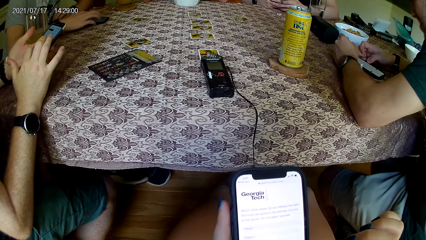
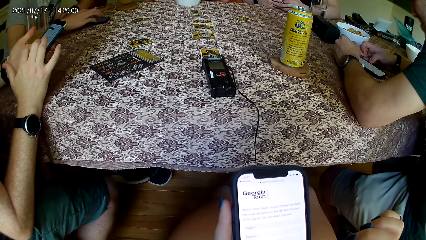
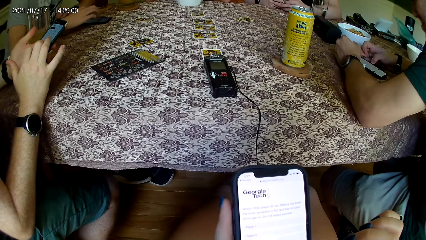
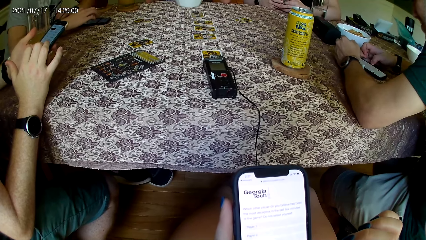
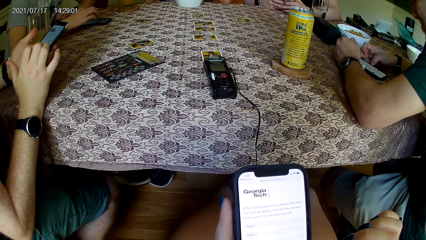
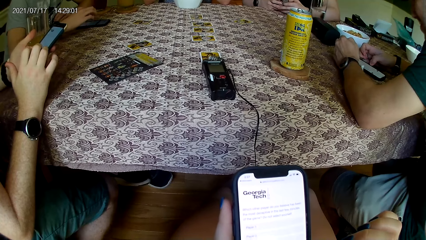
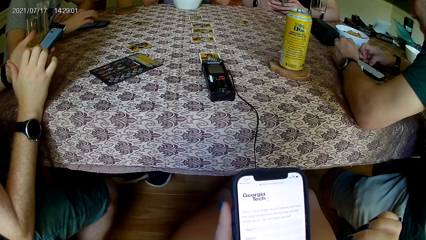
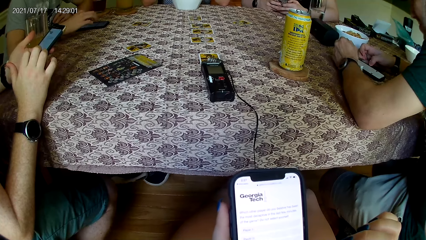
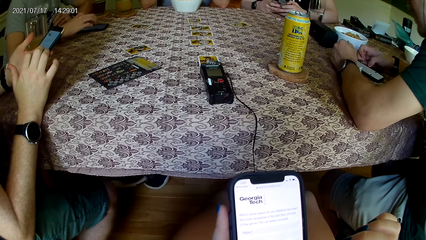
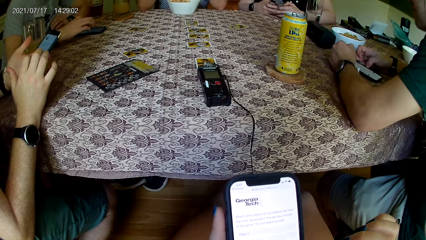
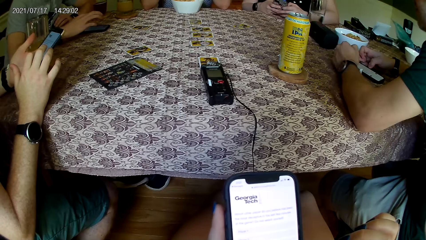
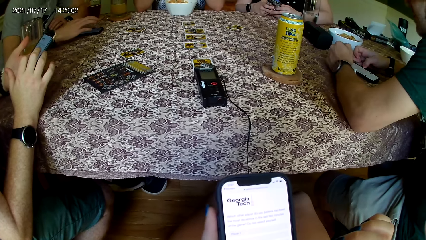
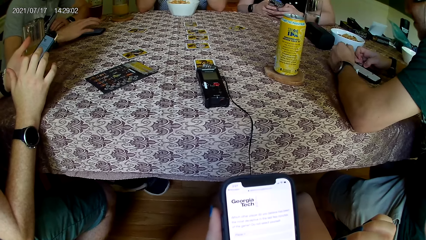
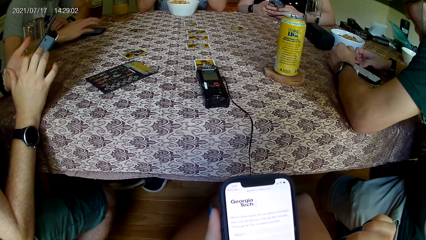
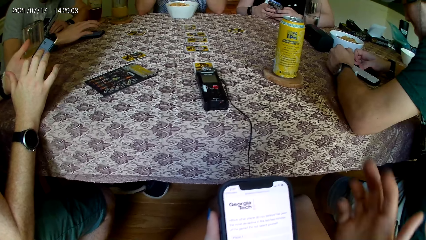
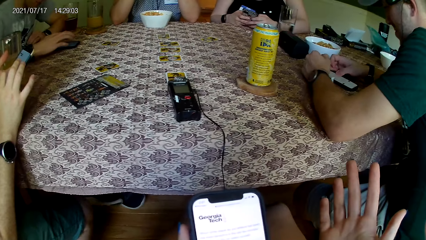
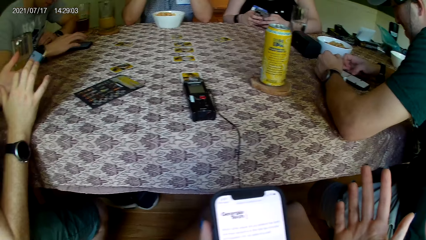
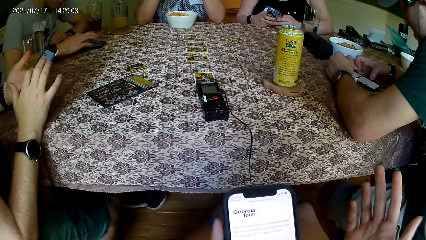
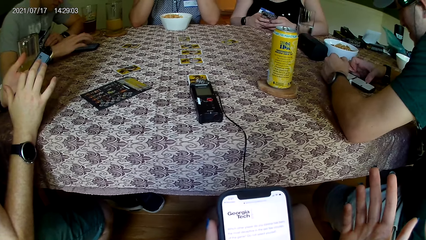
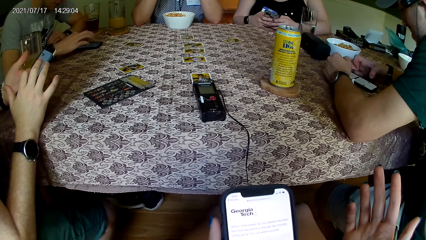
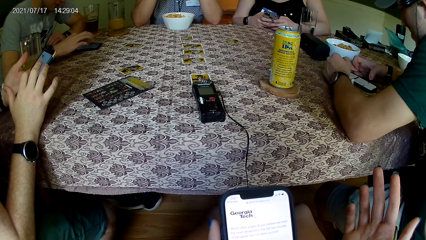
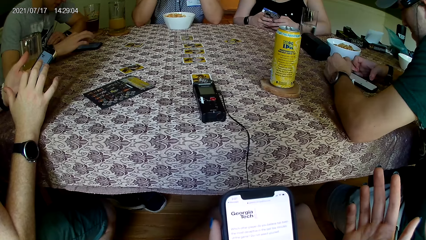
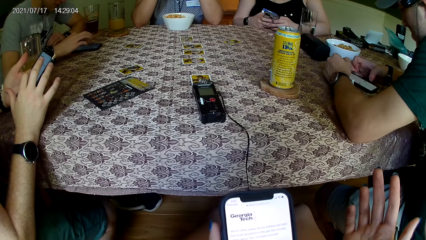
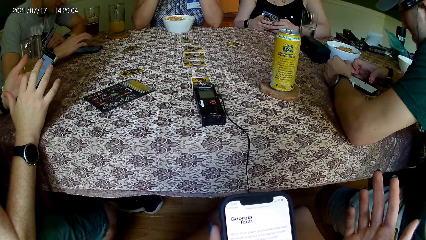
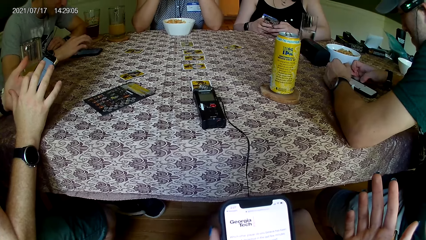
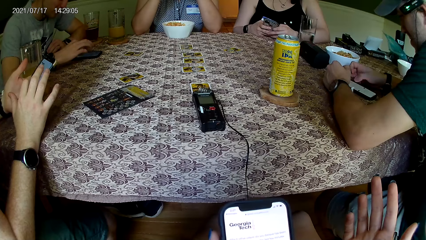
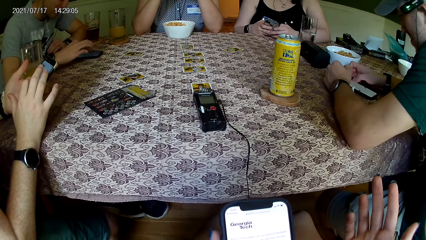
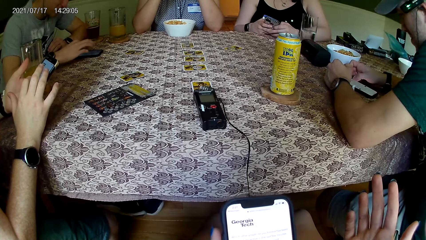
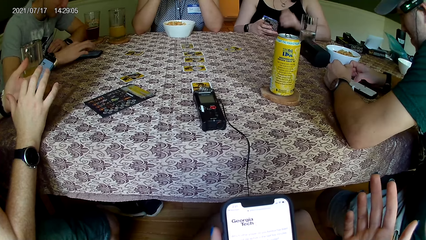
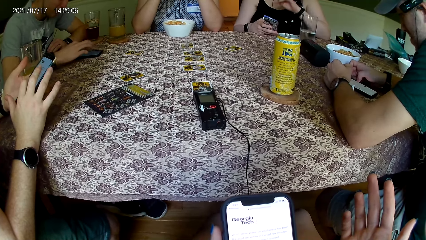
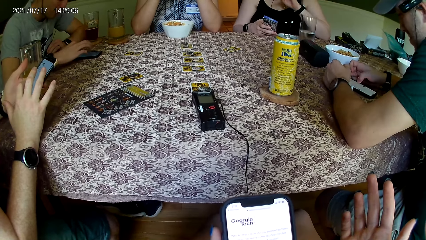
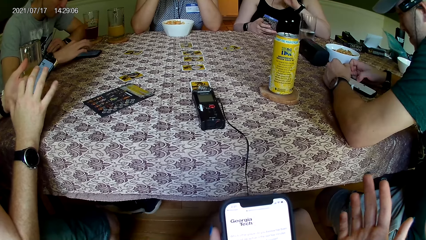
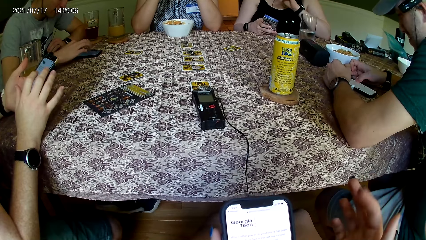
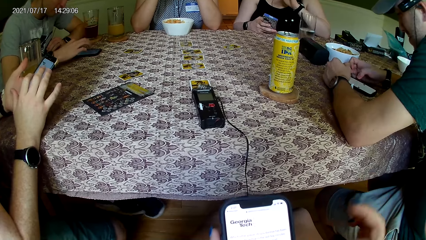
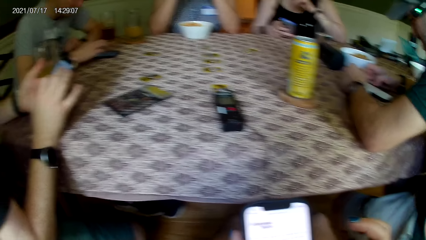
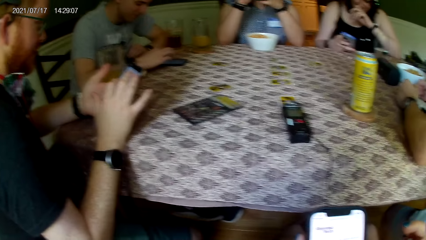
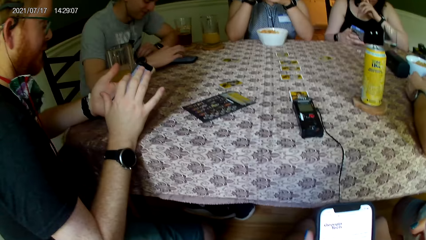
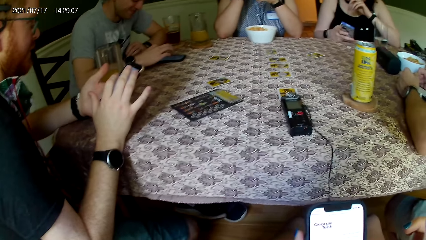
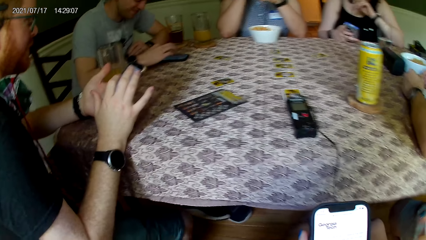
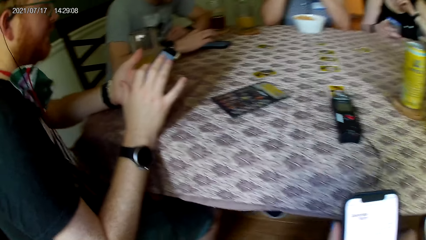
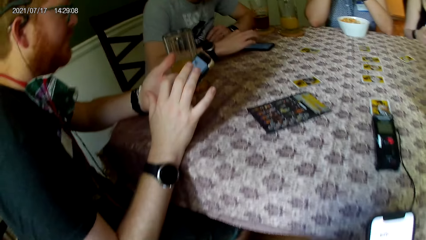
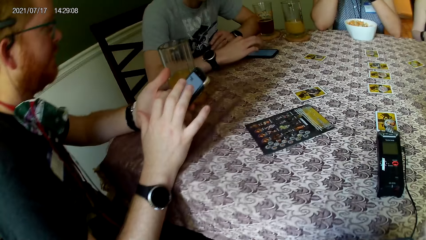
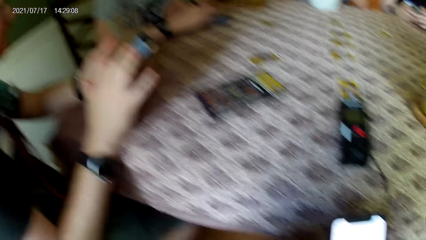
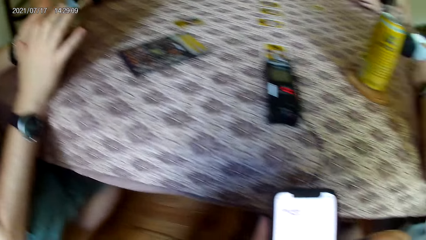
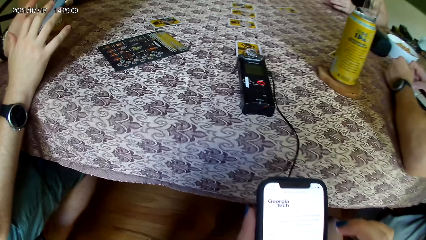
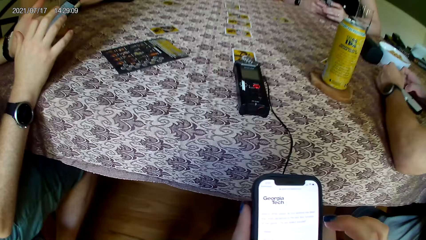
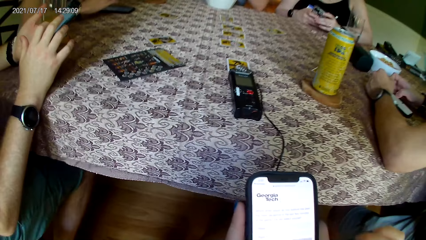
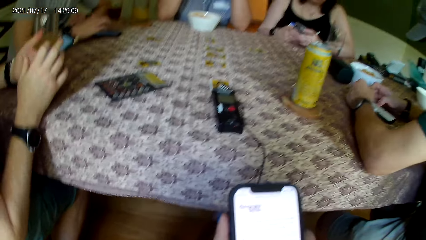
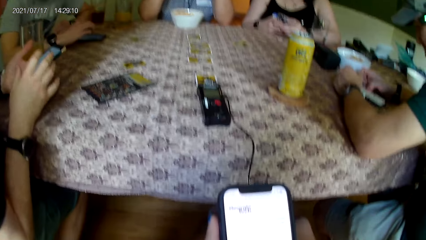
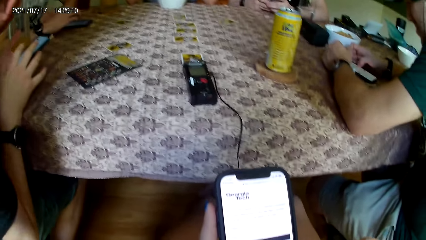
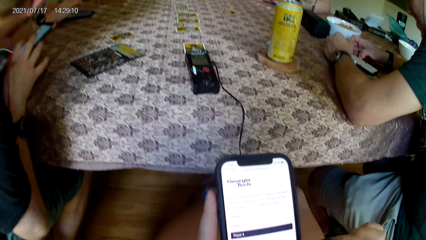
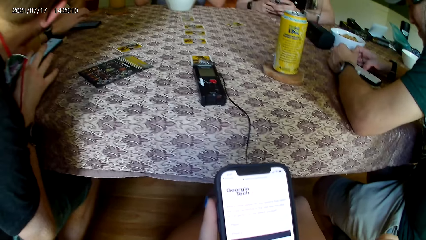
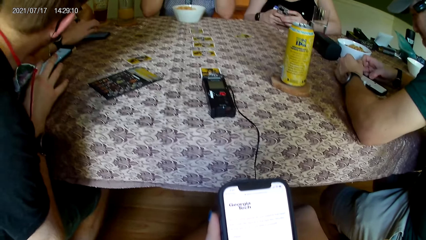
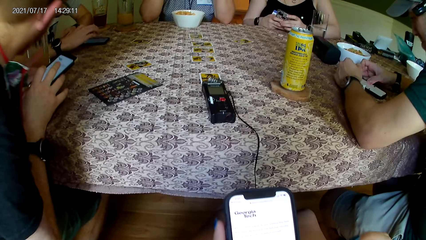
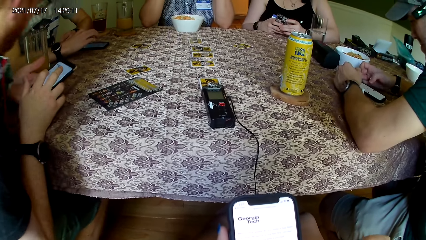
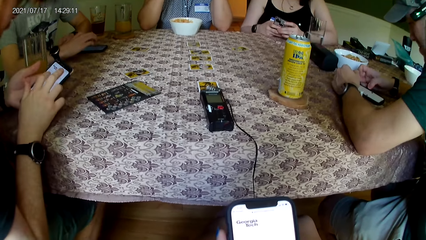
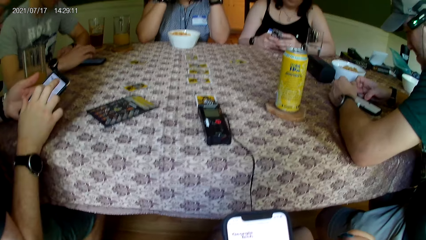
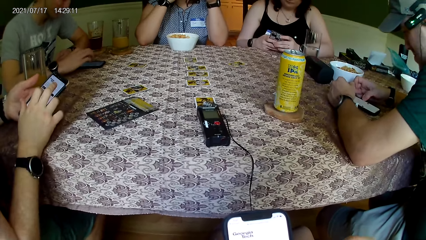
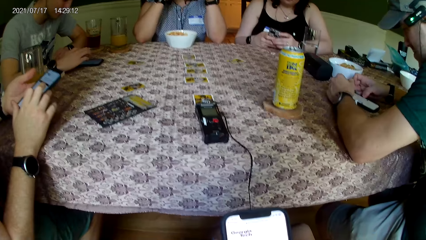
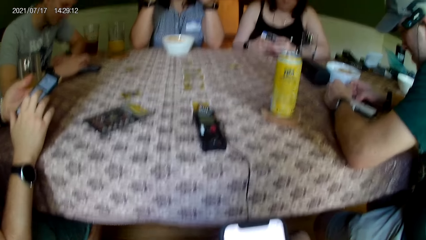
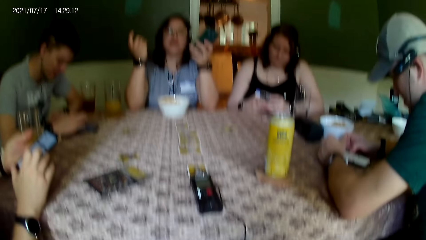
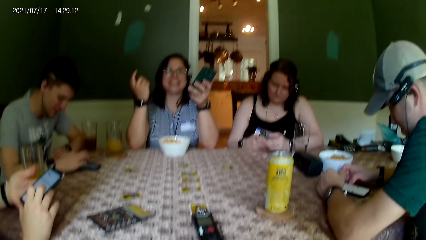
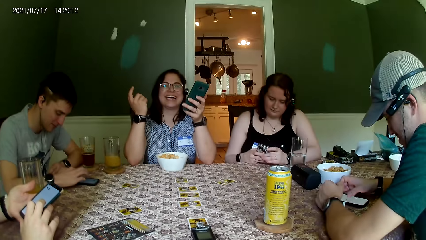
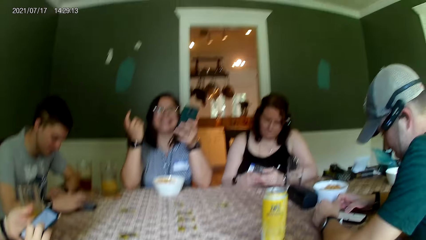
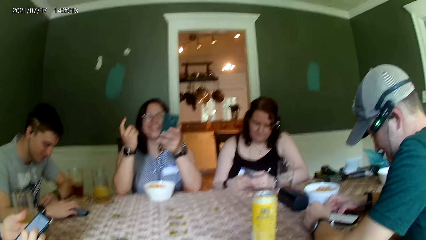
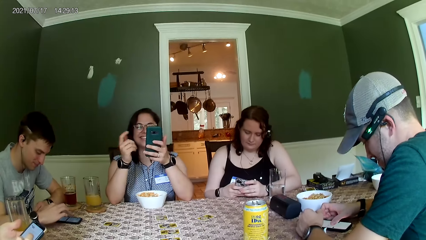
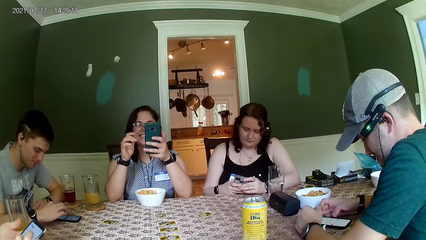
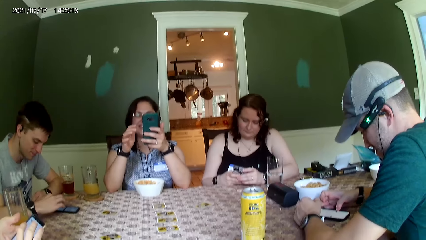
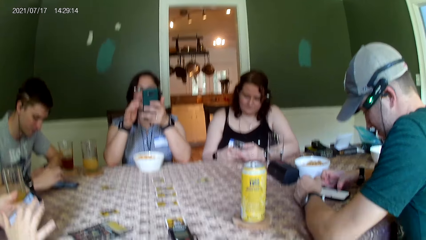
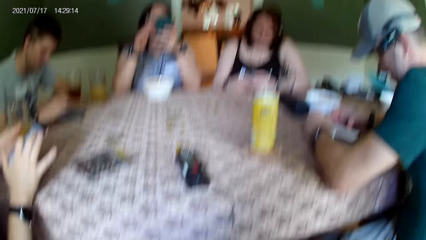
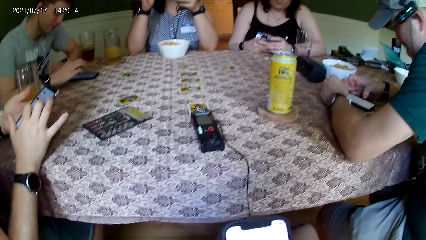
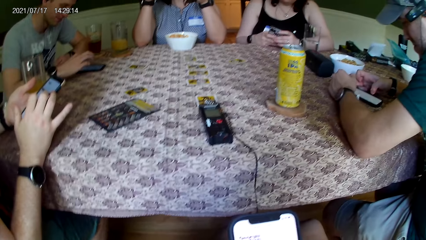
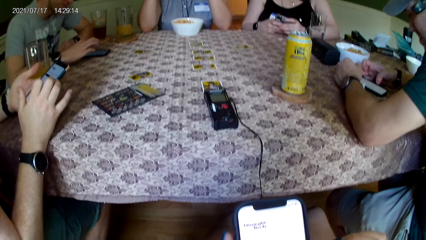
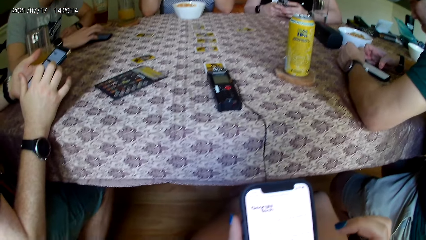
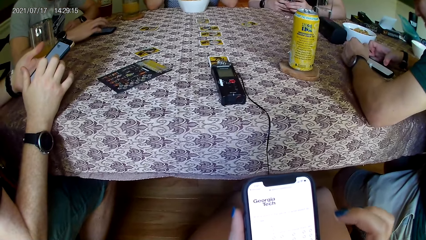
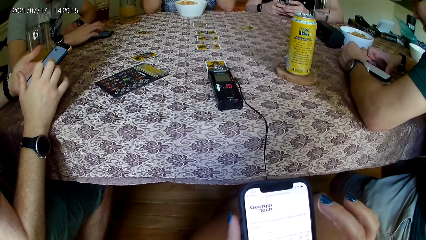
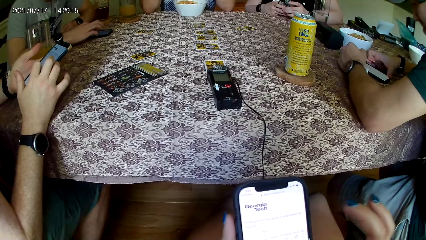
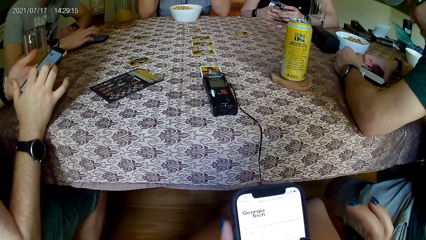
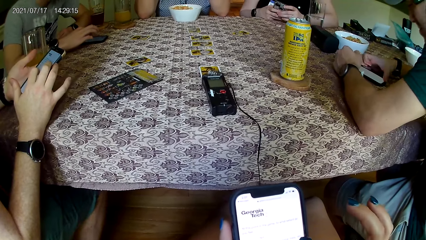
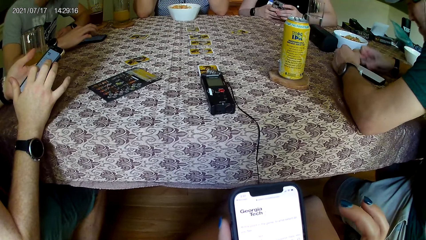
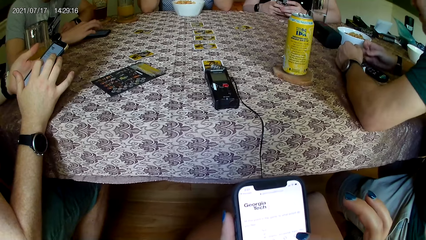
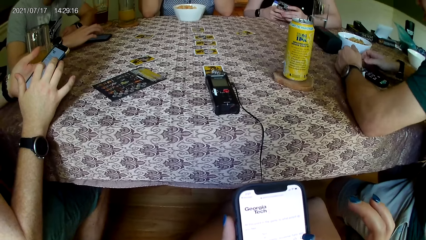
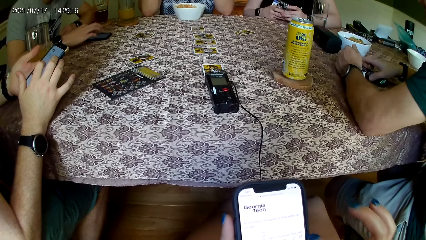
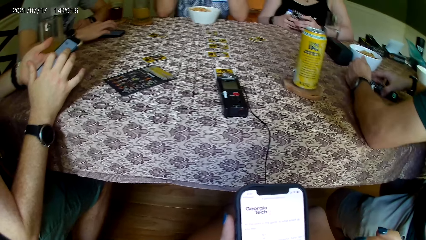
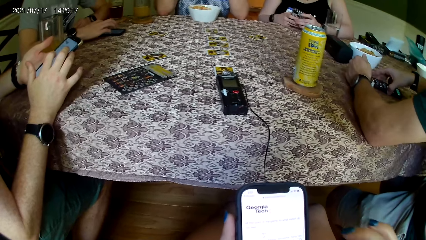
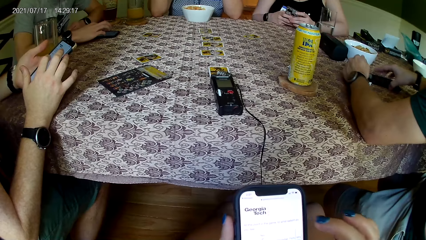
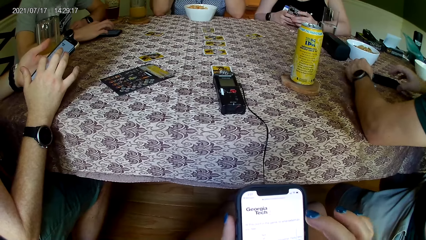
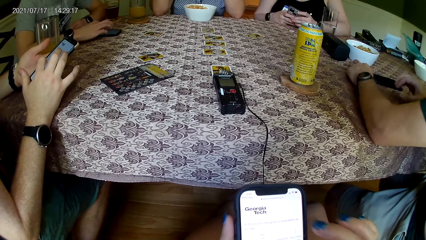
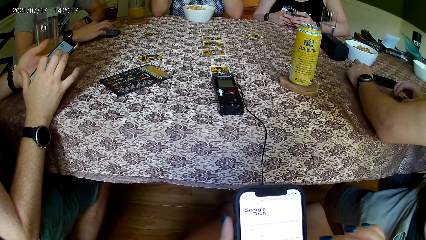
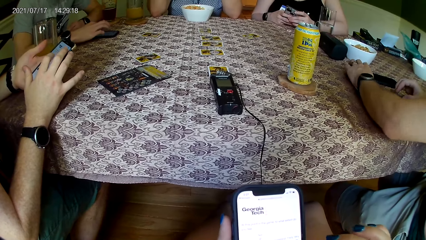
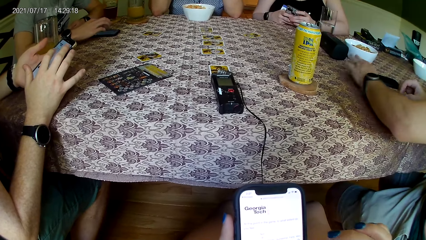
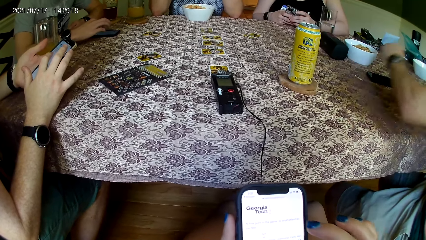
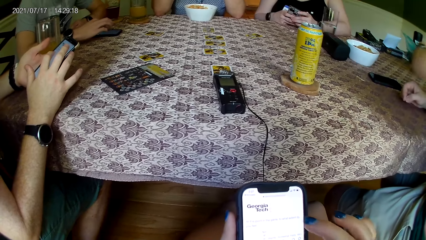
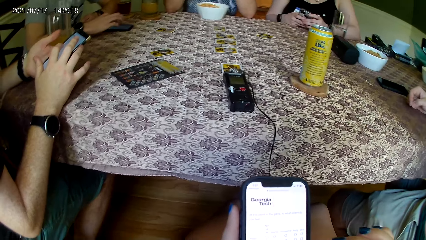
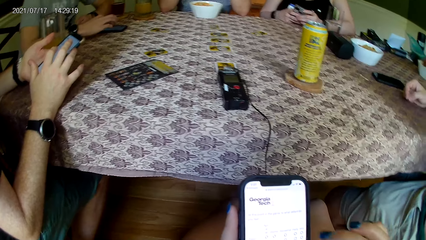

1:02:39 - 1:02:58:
The woman talks to the camera wearer. The camera wearer scrolls the phone. A man moves a phone on the table with his right hand.
